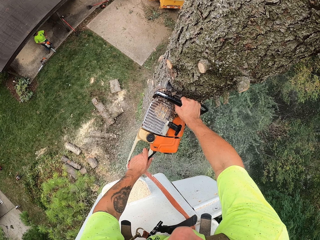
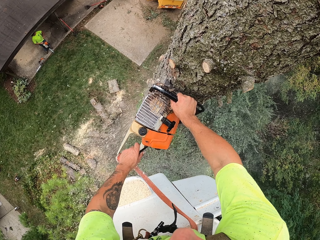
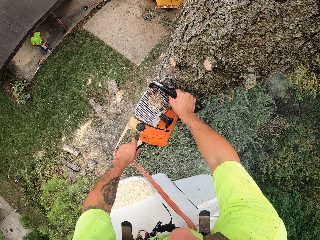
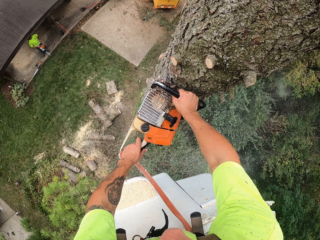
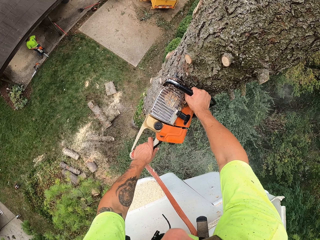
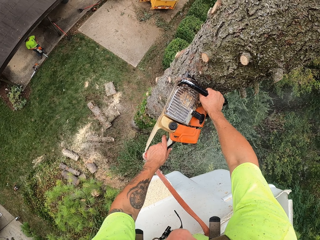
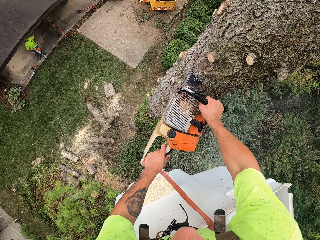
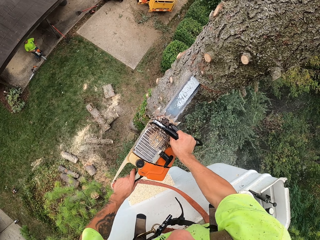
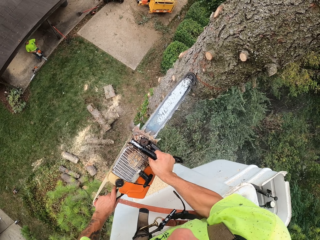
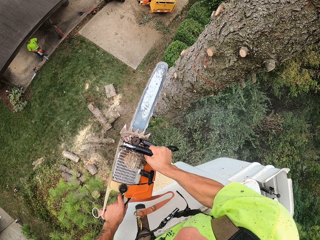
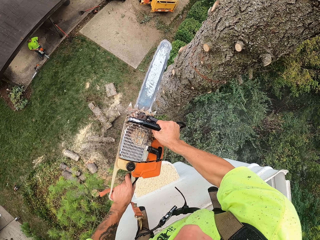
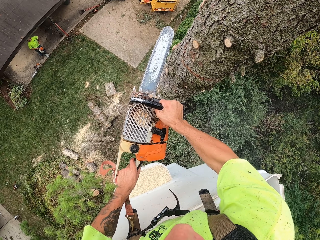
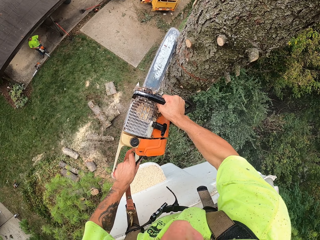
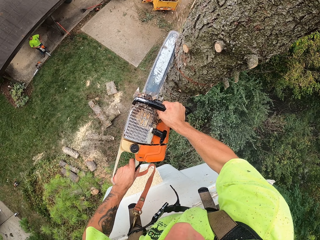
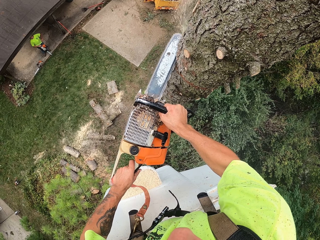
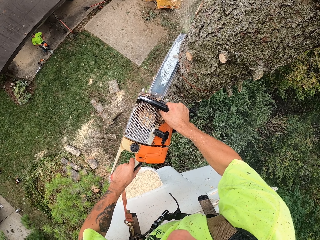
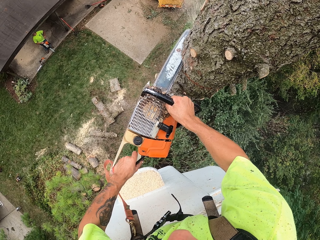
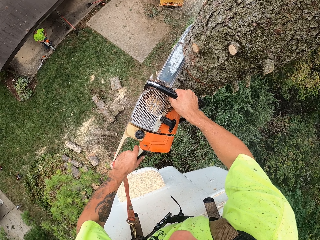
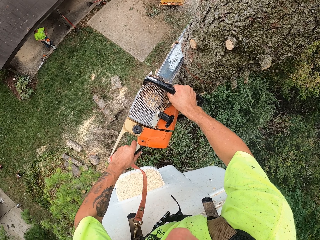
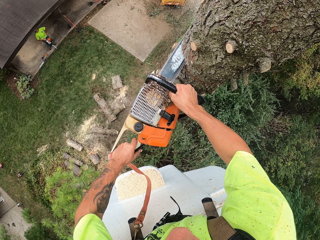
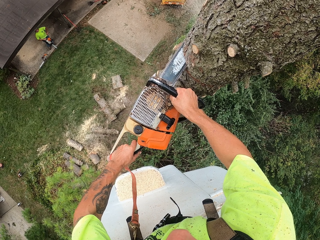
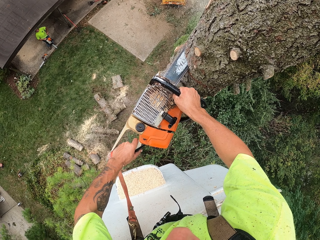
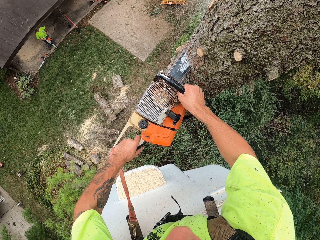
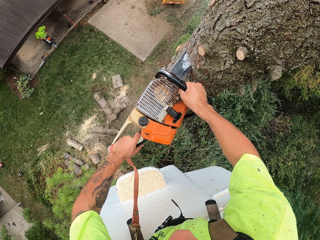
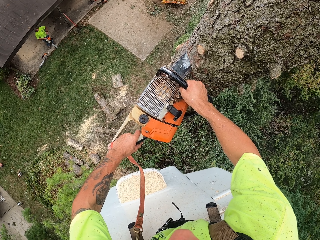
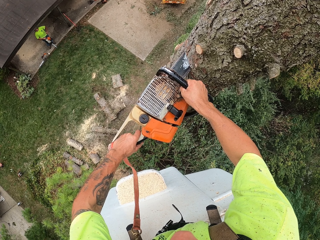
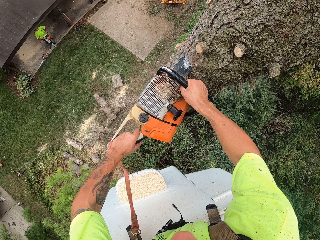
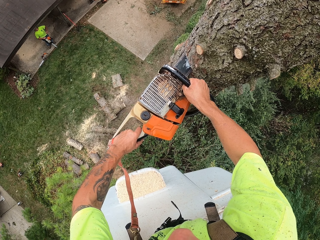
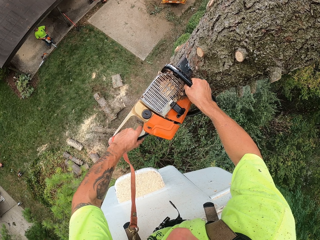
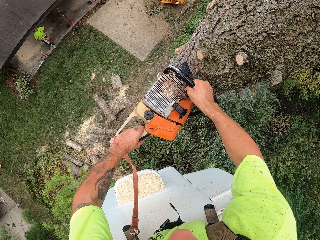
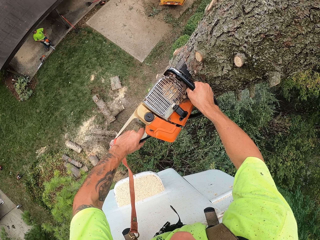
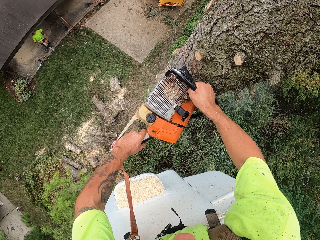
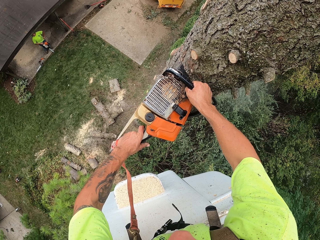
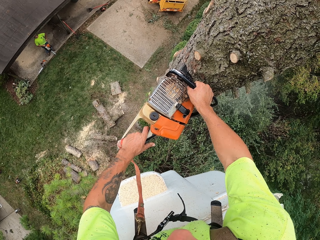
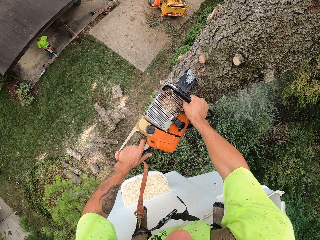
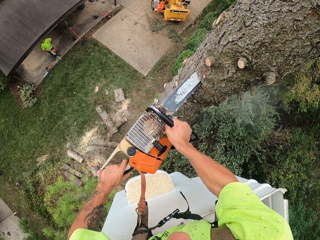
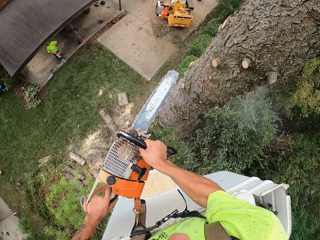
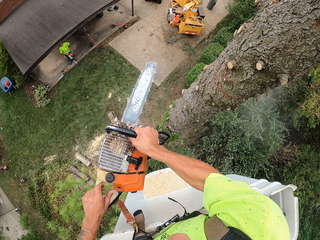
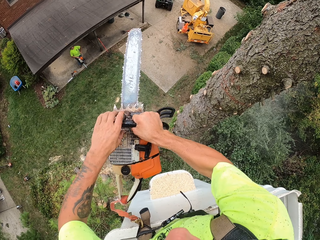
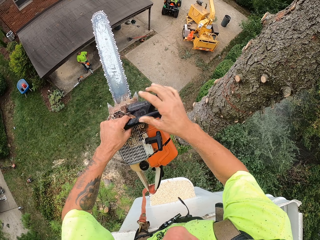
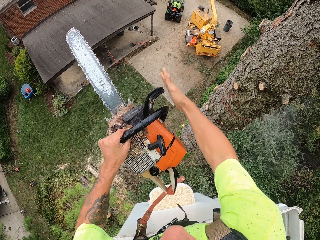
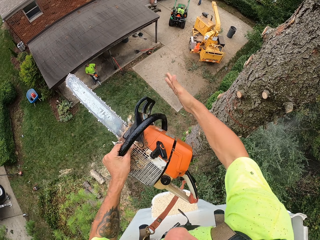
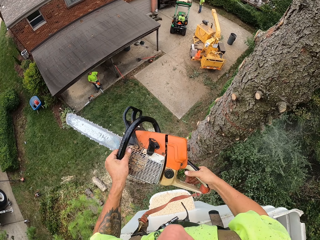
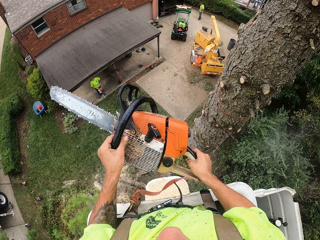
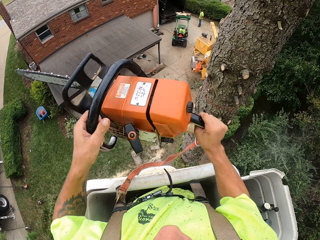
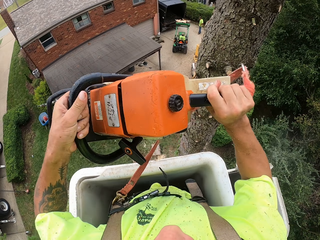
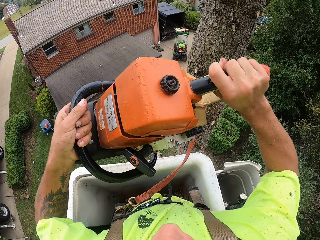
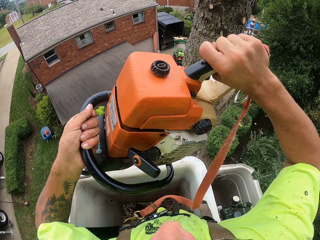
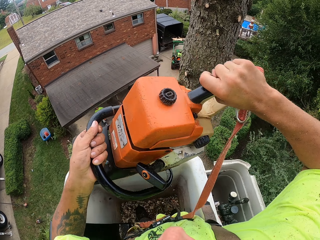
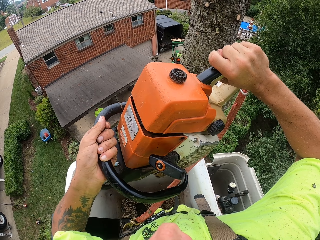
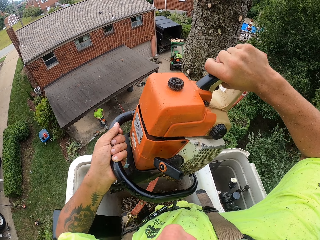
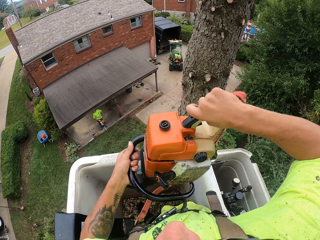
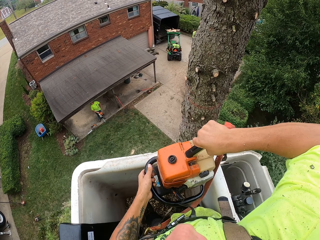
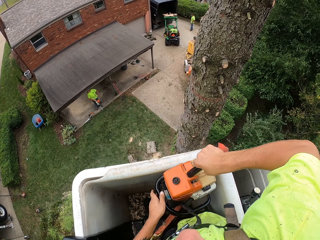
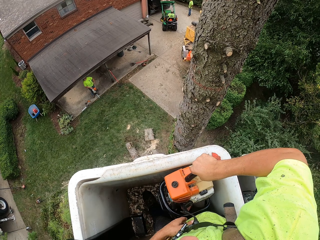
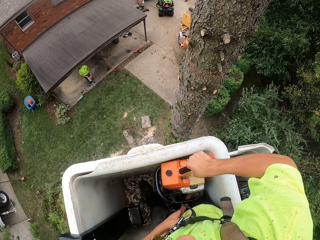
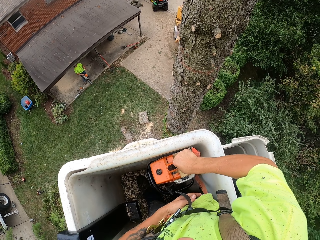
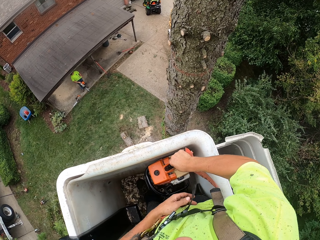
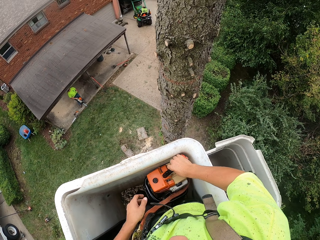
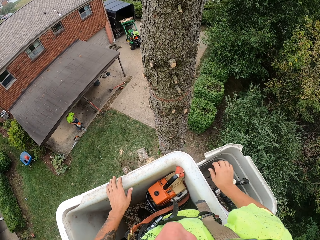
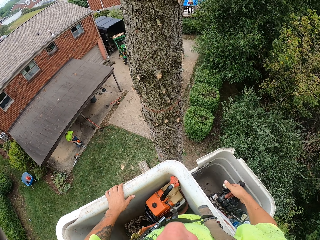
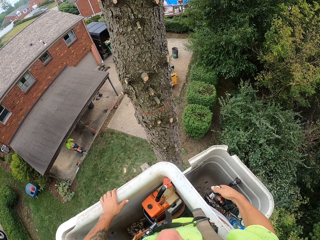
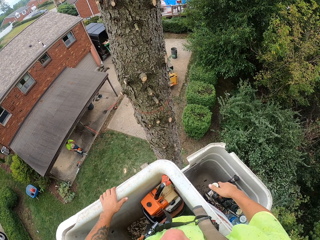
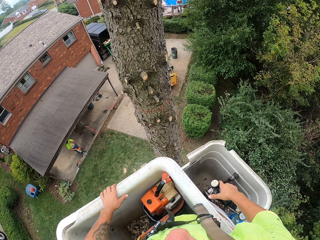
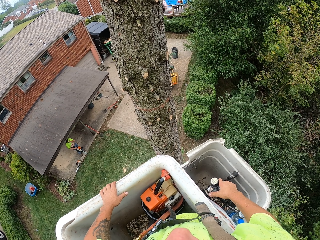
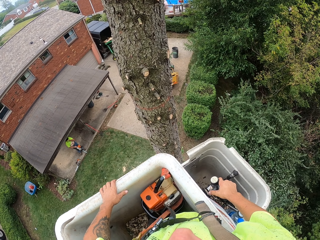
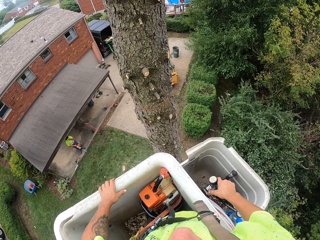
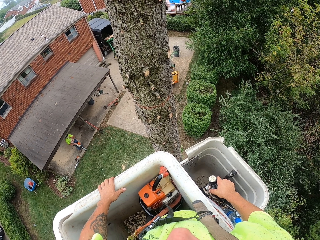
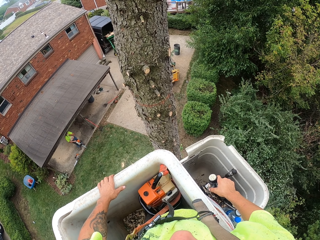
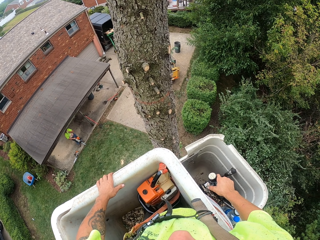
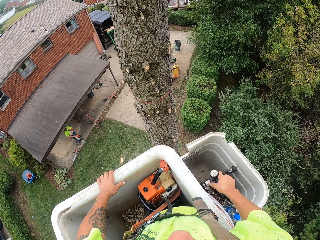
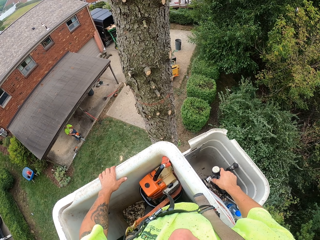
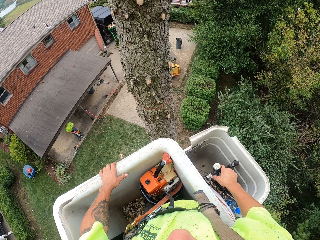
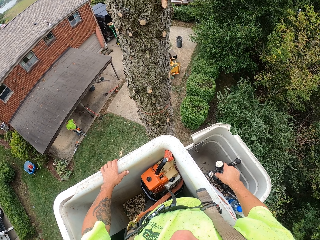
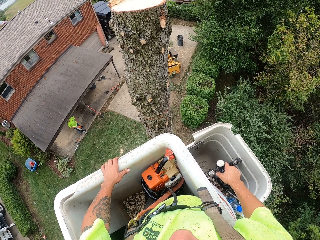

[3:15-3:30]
The camera wearer pulls the chainsaw out of the tree trunk. He cuts the tree trunk with the chainsaw. He pulls the chainsaw out of the tree trunk, switches off the chainsaw, pushes a hand guard of the chainsaw and lifts the chainsaw up. He puts the chainsaw in a crane lift bucket with both hands. He operates the crane lift bucket with his right hand.

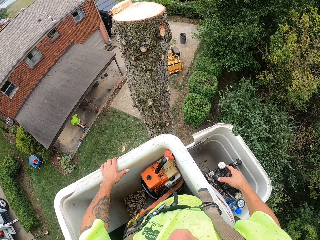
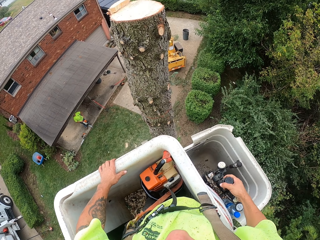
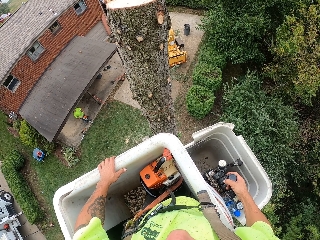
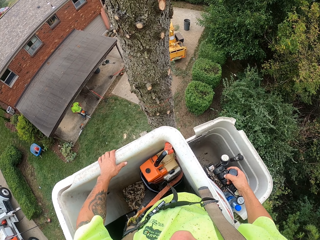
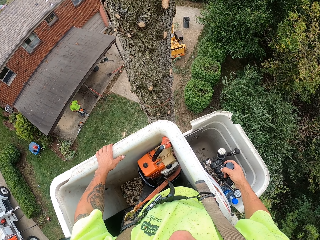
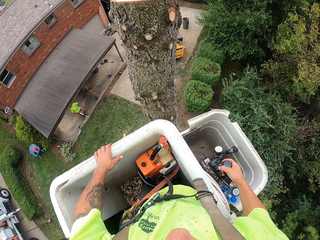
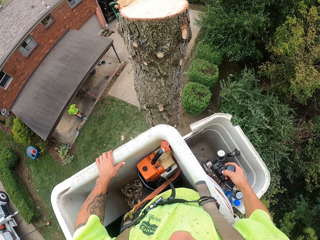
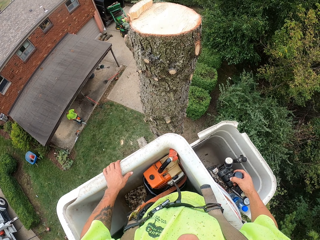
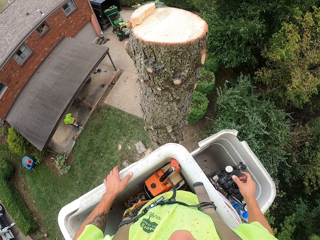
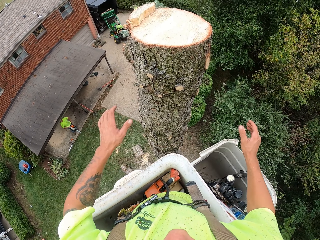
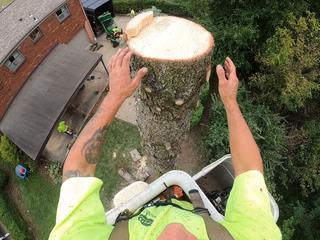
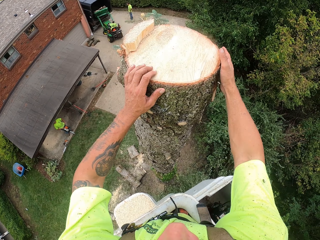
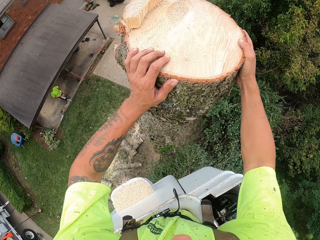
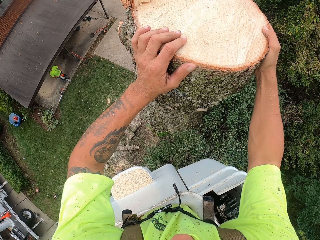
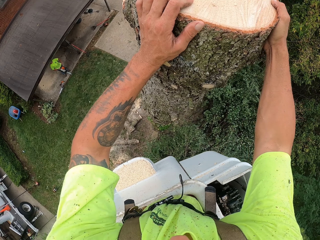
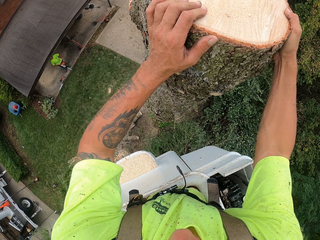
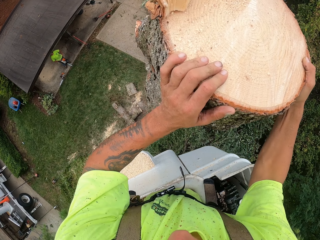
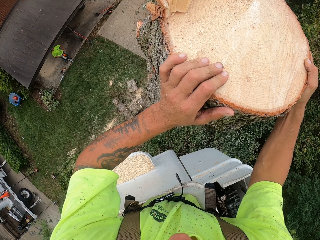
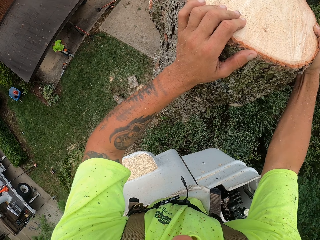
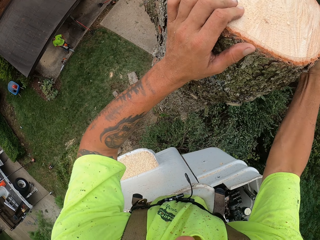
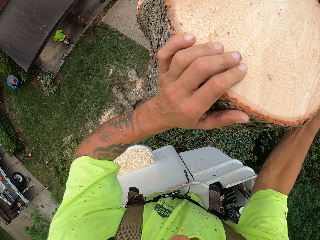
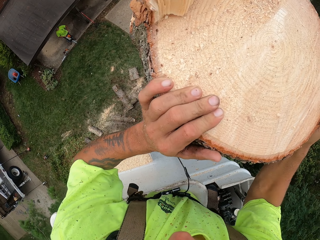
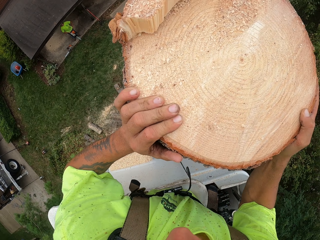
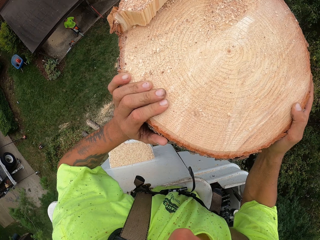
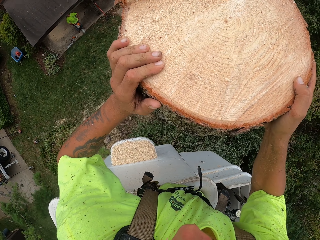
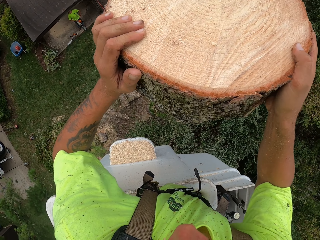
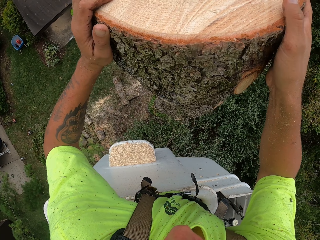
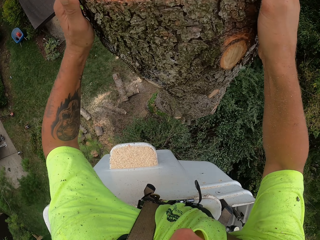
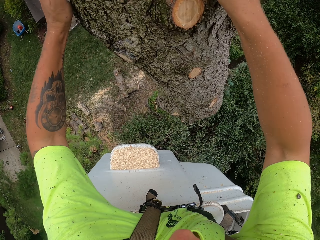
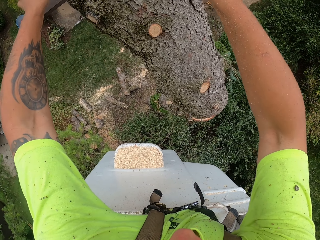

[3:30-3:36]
The camera wearer touches the tree log. He shakes the tree down with both hands and breaks the log from a tree trunk.
